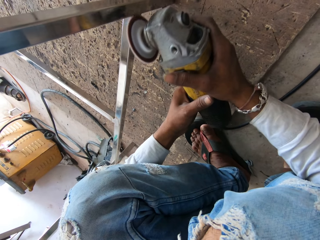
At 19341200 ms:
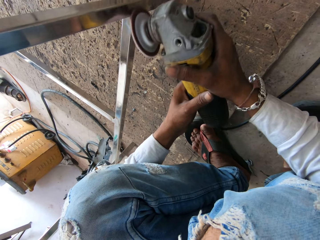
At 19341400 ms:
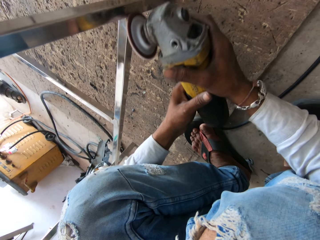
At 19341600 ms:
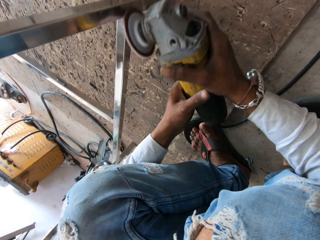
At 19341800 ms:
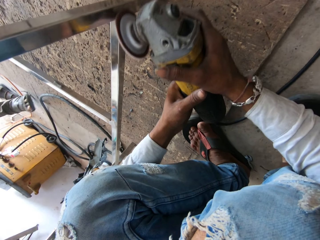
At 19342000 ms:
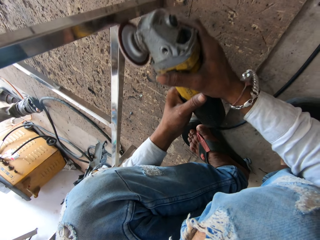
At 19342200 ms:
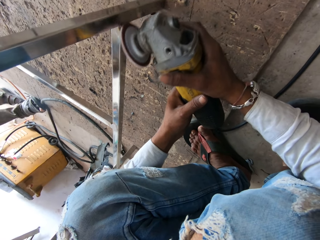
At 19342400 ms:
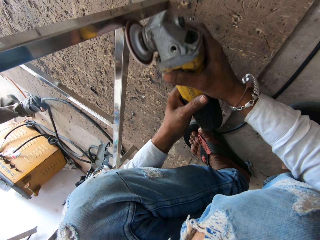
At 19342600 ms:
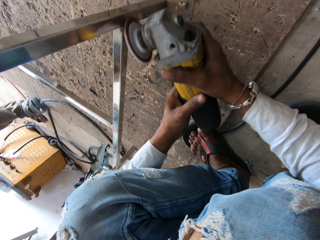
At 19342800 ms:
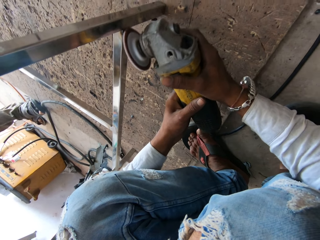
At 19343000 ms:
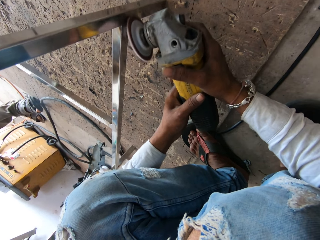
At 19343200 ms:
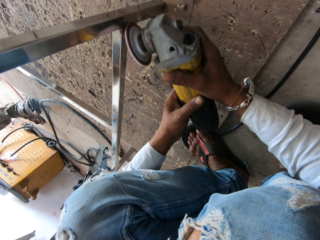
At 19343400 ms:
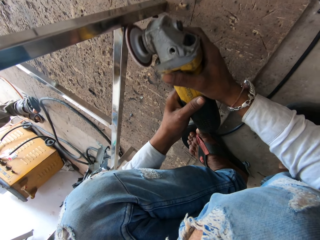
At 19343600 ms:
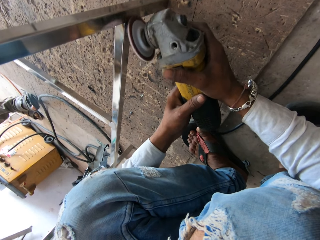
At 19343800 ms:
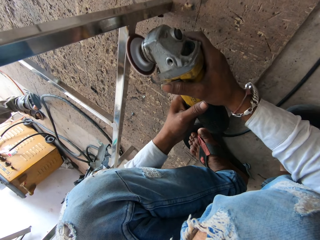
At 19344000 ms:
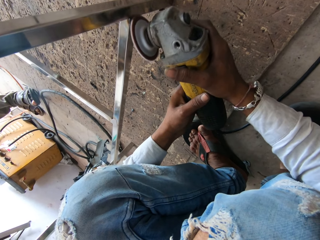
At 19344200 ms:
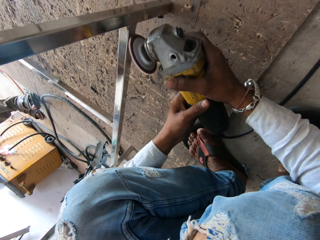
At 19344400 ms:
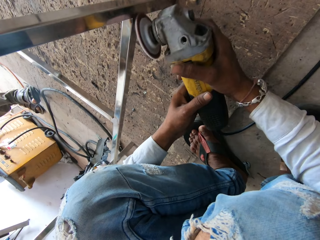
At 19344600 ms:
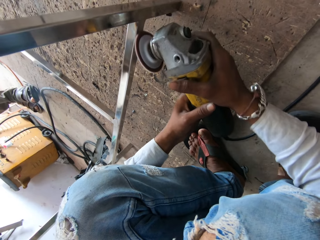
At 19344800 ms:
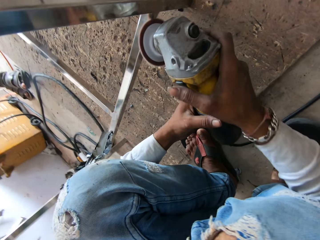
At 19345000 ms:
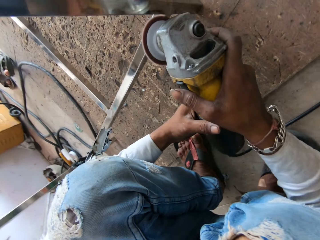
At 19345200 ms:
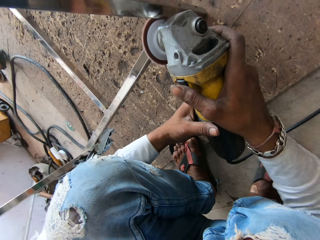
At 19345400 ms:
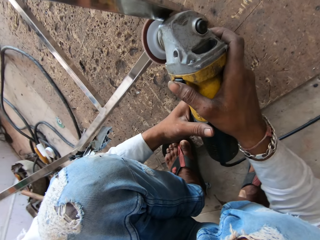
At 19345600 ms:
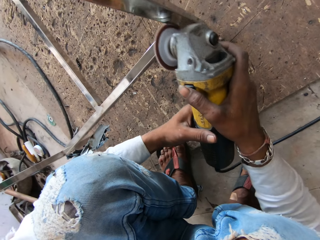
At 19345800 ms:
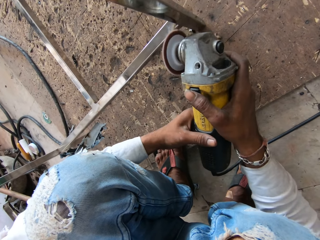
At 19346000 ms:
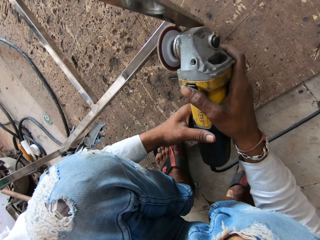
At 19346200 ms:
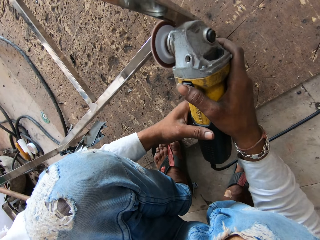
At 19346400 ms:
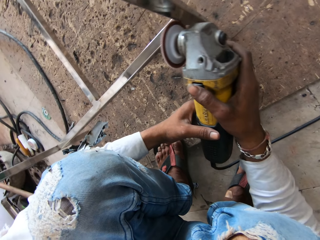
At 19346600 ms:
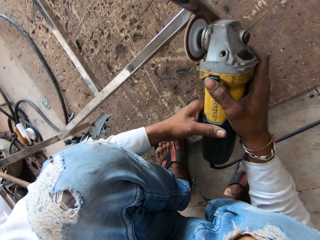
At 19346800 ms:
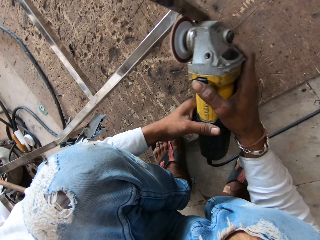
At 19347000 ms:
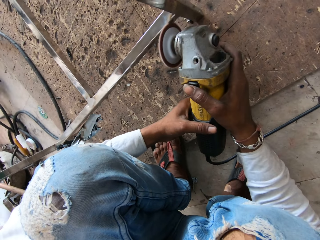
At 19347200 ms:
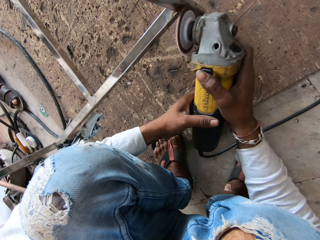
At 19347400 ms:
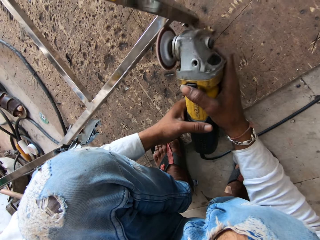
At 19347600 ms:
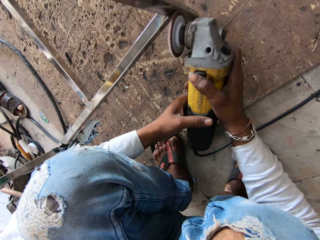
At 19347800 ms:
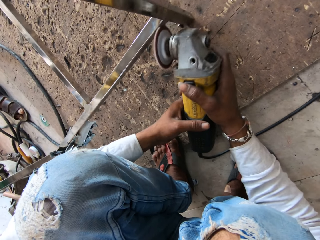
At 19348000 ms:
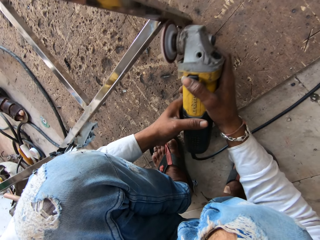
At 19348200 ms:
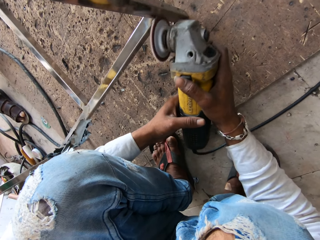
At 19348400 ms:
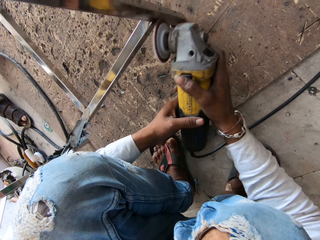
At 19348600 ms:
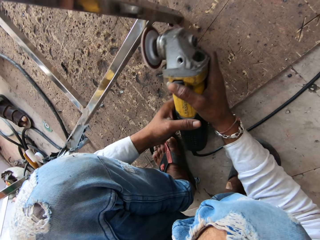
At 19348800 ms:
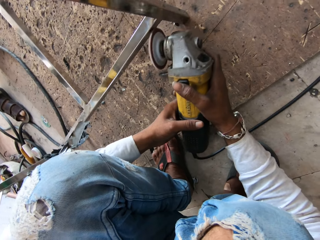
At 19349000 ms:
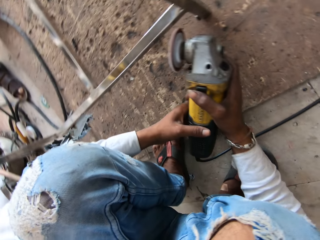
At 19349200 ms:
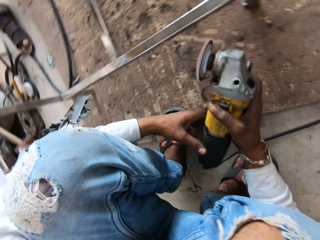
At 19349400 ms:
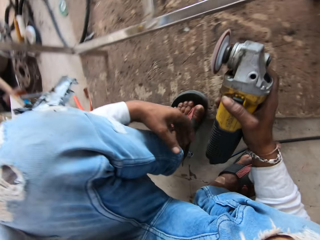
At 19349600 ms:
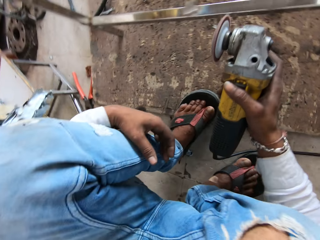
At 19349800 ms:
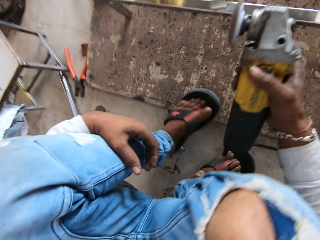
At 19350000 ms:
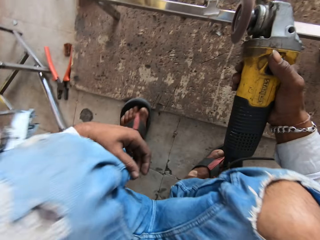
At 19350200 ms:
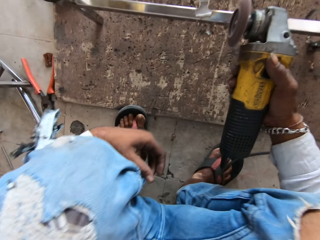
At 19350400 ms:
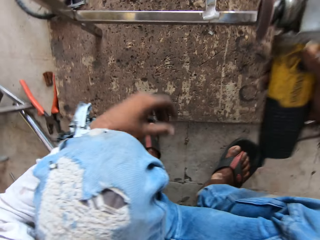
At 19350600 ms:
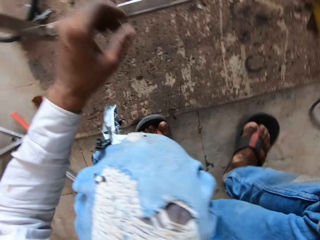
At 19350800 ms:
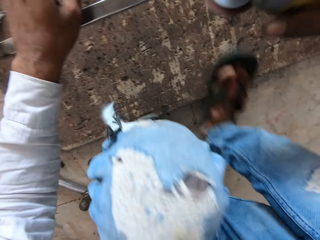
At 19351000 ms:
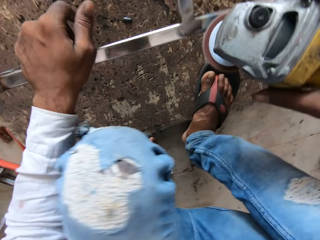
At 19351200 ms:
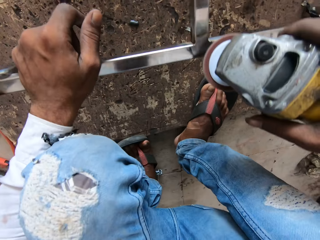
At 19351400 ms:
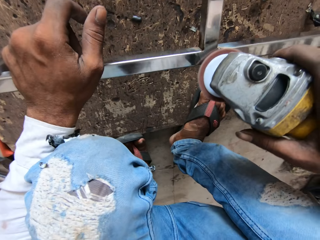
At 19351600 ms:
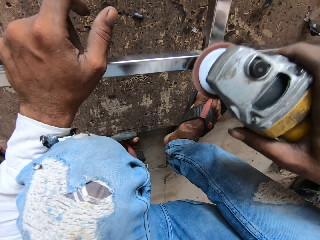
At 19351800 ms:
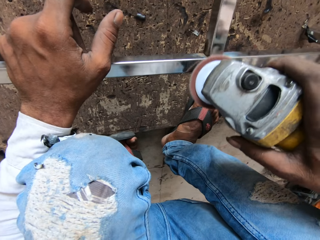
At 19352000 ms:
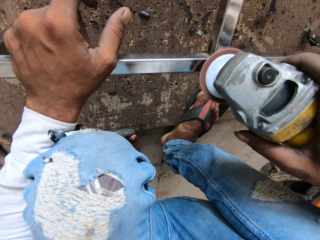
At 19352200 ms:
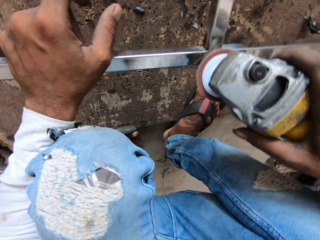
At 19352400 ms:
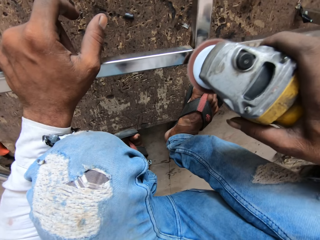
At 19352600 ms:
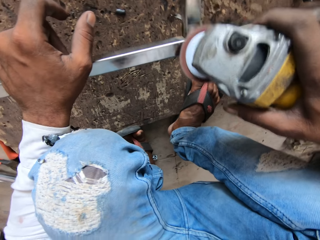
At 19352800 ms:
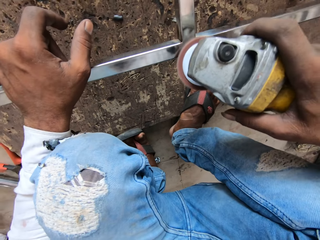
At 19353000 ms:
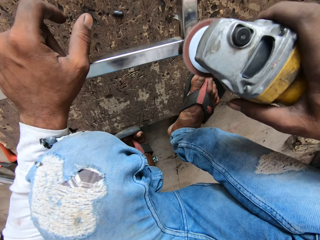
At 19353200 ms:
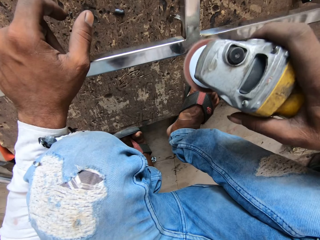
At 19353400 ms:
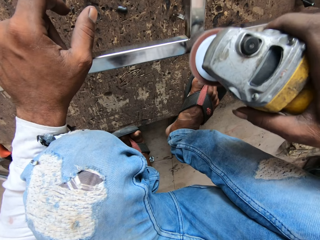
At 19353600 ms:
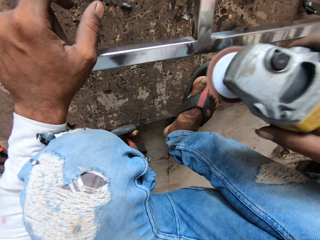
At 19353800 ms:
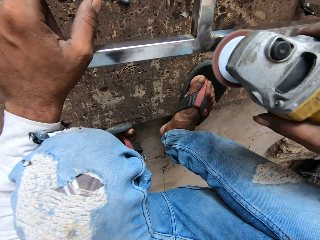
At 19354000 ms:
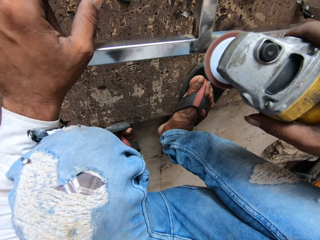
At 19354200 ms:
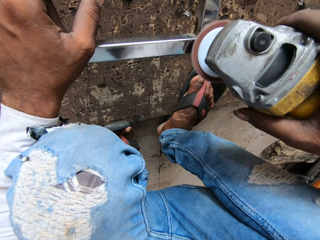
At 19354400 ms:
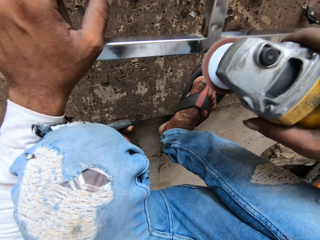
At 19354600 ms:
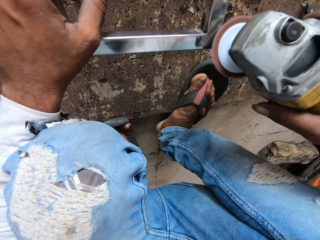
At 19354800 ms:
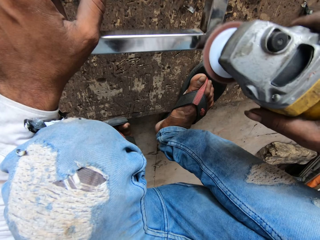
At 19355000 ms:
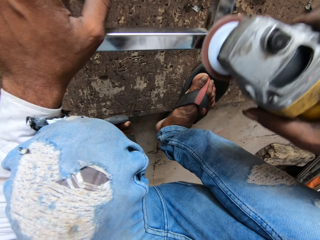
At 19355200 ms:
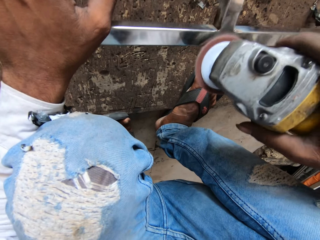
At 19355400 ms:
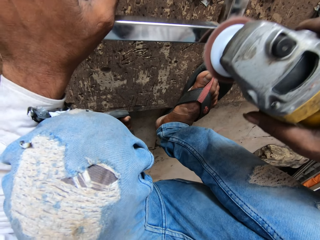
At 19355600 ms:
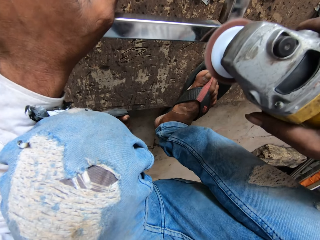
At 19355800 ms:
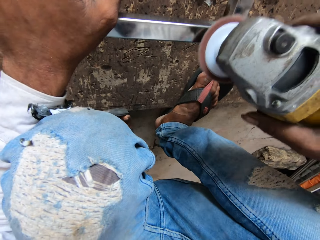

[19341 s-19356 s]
The camera wearer grinds along the metal table frame using the grinding machine. A person slightly walks towards the camera wearer. The camera wearer moves forward. They grind along the metal table frame middle intersection. They smoothen the metal with the metal grinder.

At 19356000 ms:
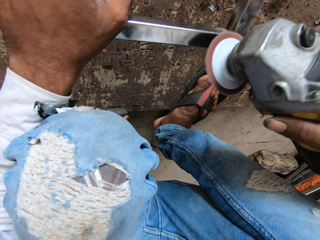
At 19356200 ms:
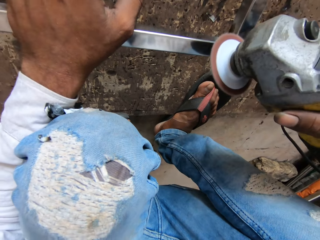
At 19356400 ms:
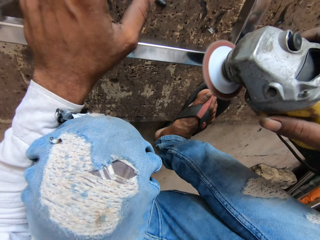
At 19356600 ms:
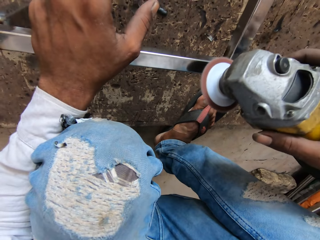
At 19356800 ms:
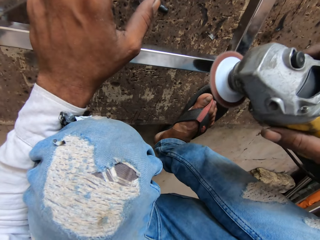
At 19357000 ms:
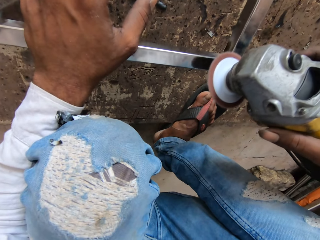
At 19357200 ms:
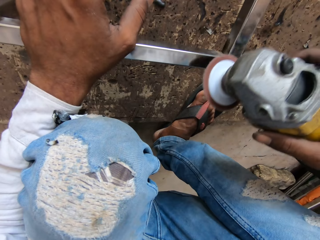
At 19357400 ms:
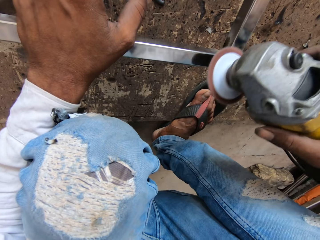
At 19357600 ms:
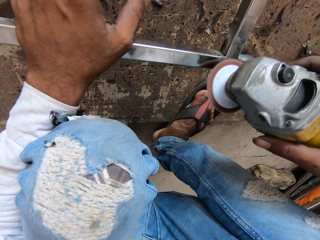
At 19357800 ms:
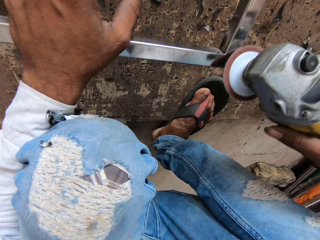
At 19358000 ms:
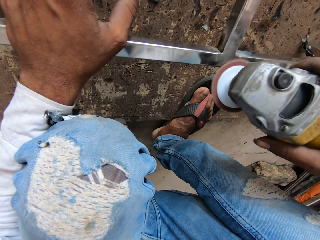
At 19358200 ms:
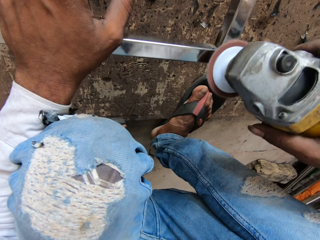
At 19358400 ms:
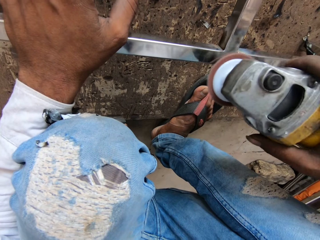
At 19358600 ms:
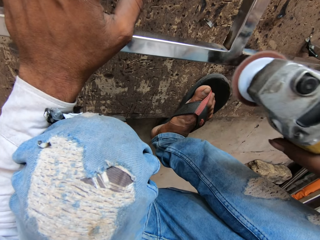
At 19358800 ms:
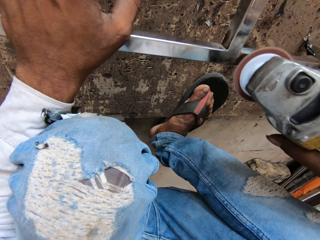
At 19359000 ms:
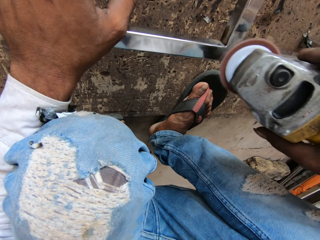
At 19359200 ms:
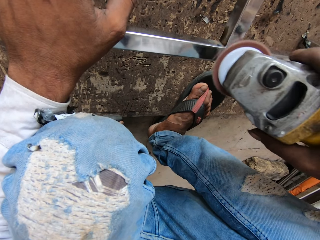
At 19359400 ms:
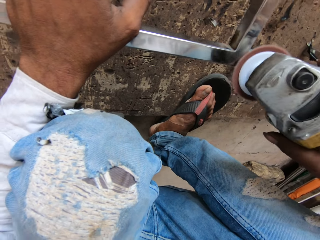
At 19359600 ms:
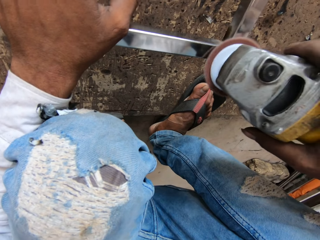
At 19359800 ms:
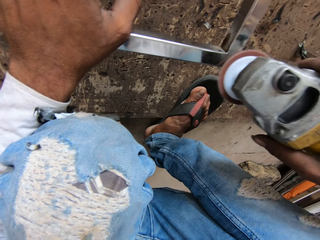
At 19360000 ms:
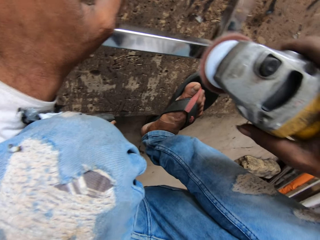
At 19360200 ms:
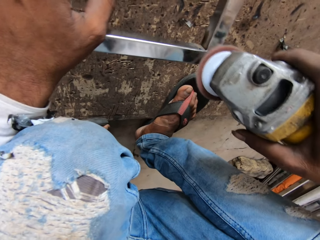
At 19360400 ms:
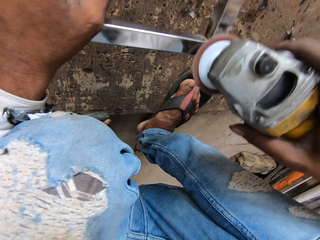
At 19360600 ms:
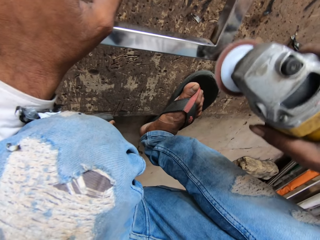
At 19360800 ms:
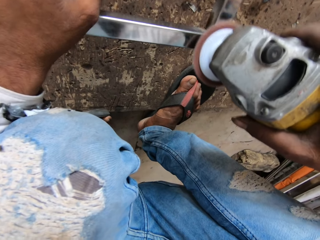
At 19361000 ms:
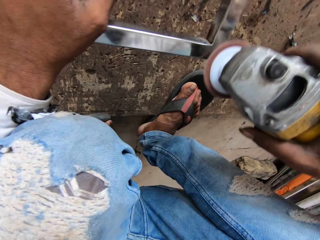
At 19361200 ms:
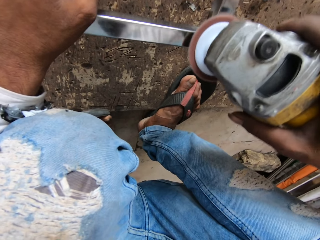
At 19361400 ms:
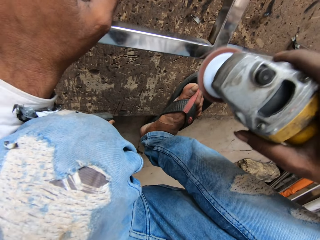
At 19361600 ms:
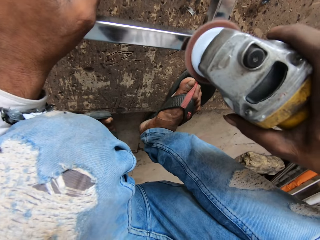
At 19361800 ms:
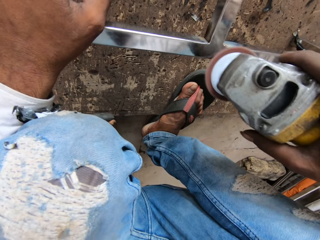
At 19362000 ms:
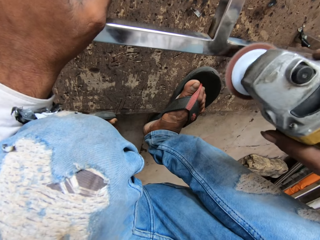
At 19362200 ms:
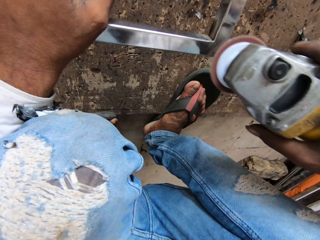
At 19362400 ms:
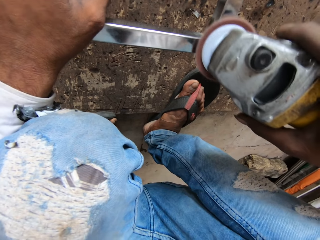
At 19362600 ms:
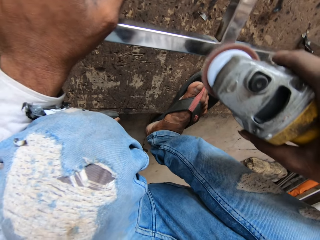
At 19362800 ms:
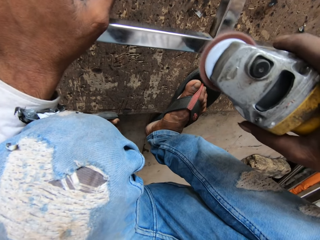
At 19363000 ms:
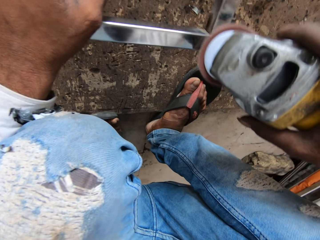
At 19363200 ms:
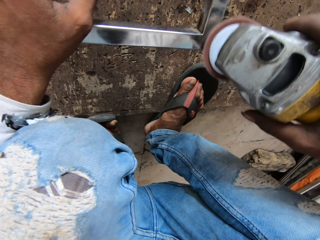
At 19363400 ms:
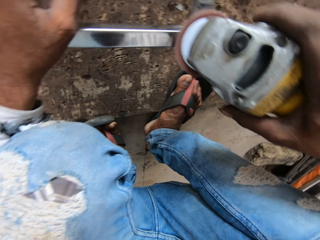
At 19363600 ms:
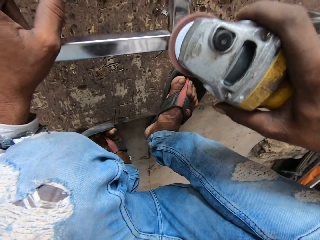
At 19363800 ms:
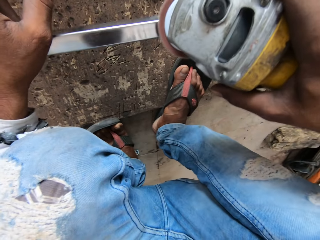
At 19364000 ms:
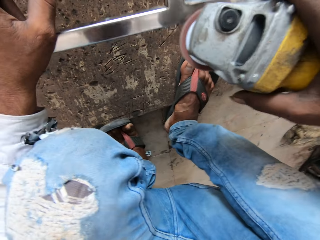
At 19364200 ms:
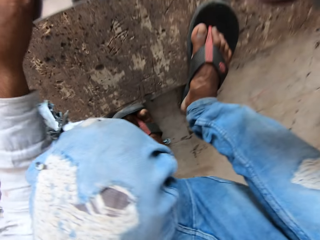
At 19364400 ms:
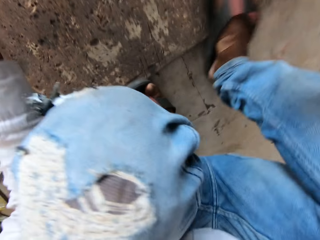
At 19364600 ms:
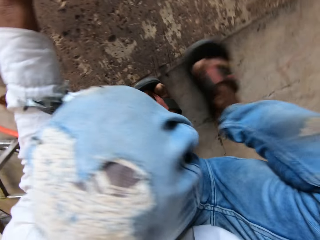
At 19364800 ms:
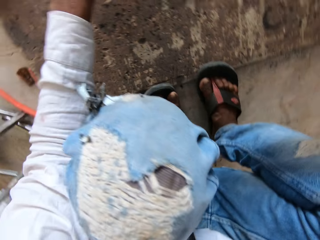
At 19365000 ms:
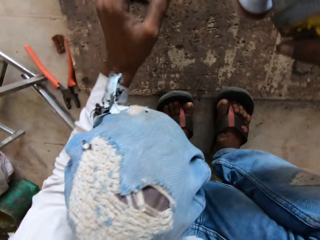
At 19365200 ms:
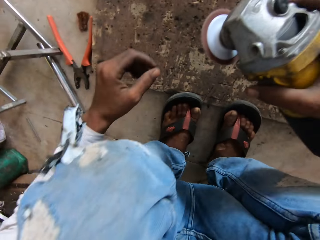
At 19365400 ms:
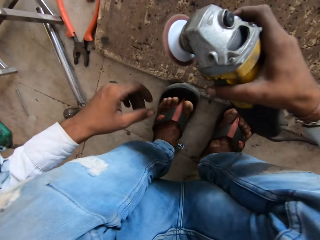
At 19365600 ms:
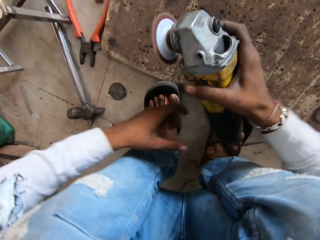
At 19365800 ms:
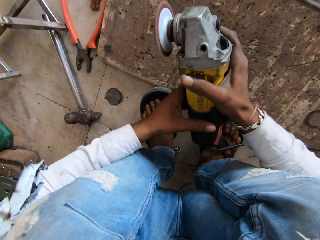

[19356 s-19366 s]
The camera wearer moves back. They turn to the left metal table leg.
